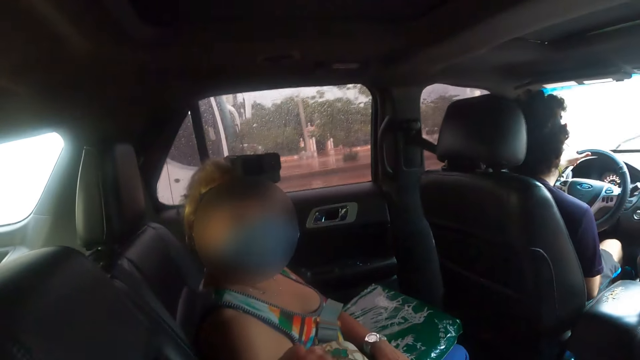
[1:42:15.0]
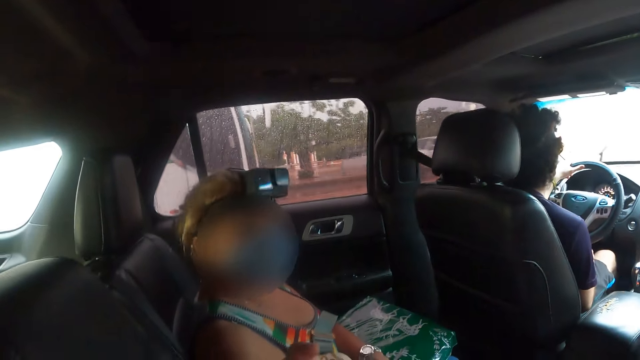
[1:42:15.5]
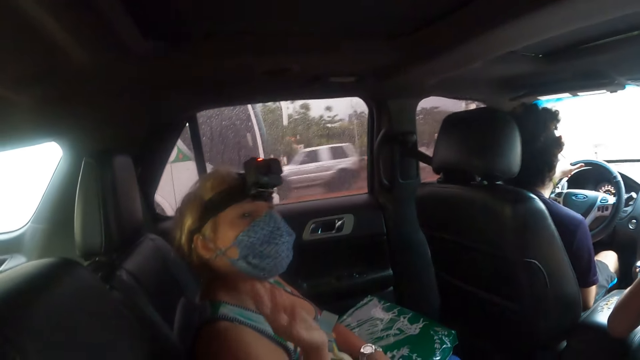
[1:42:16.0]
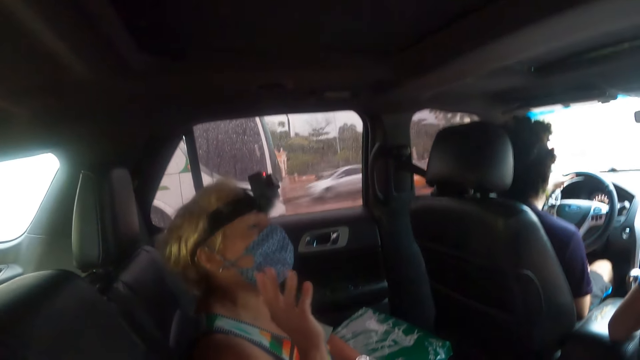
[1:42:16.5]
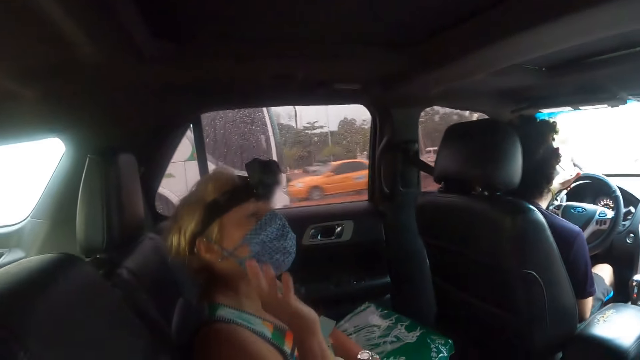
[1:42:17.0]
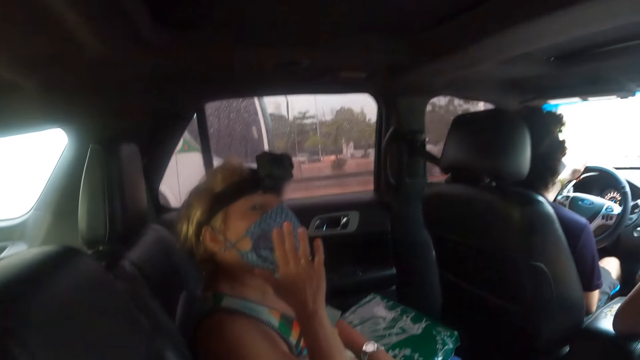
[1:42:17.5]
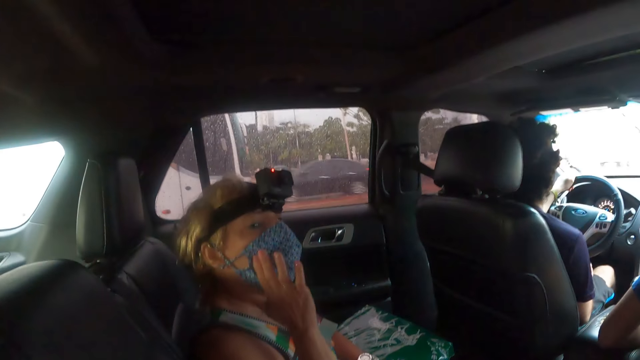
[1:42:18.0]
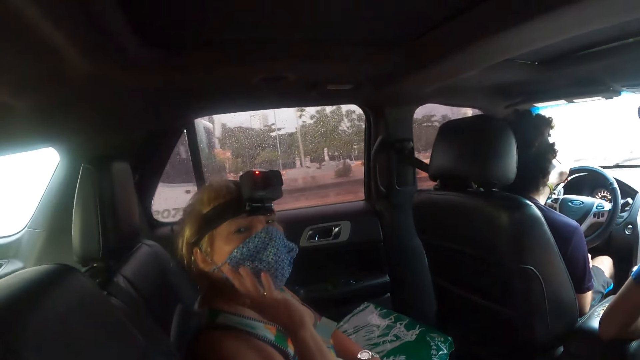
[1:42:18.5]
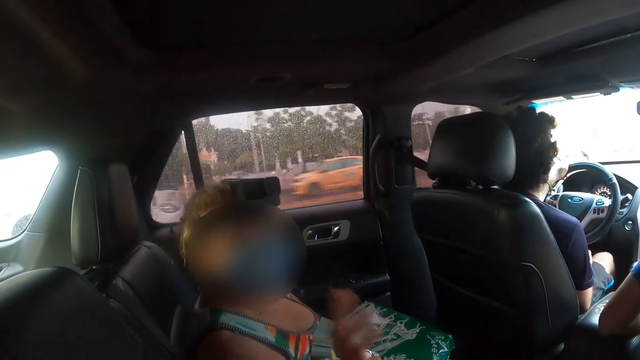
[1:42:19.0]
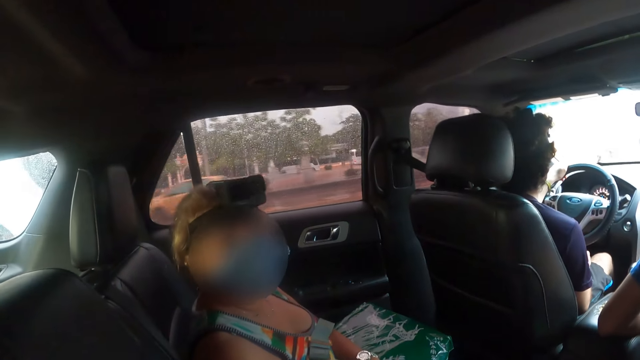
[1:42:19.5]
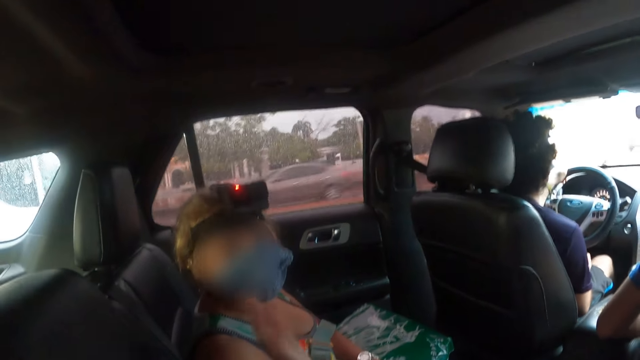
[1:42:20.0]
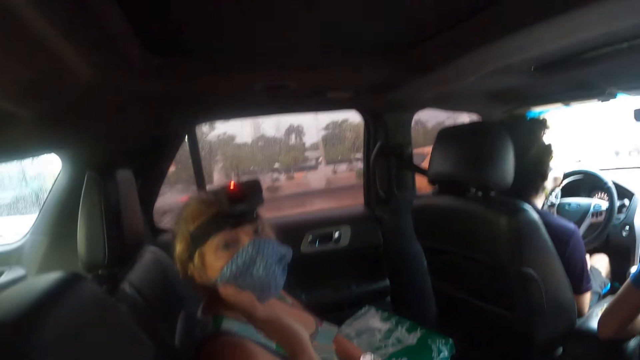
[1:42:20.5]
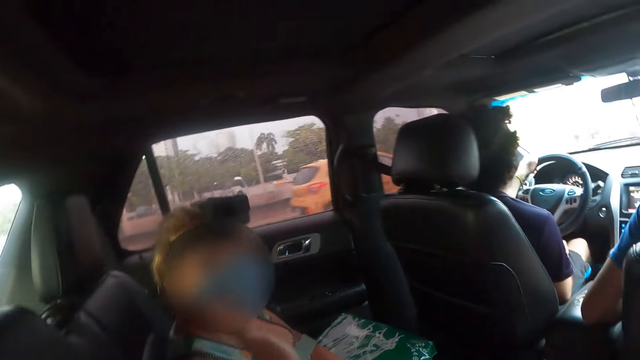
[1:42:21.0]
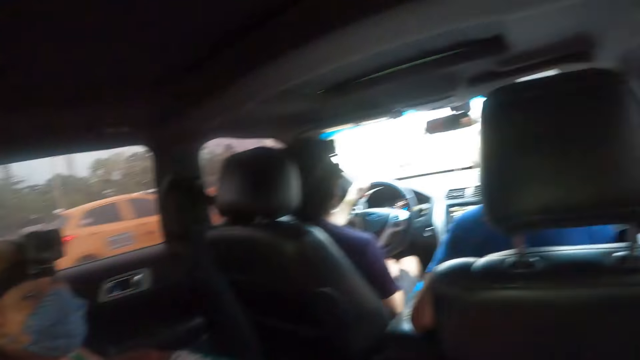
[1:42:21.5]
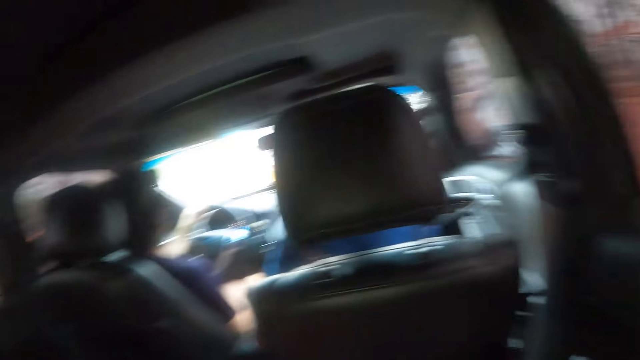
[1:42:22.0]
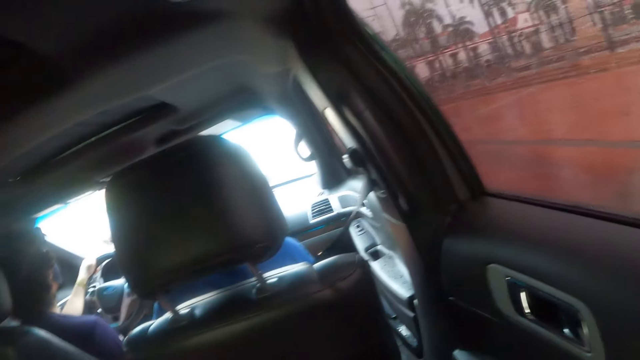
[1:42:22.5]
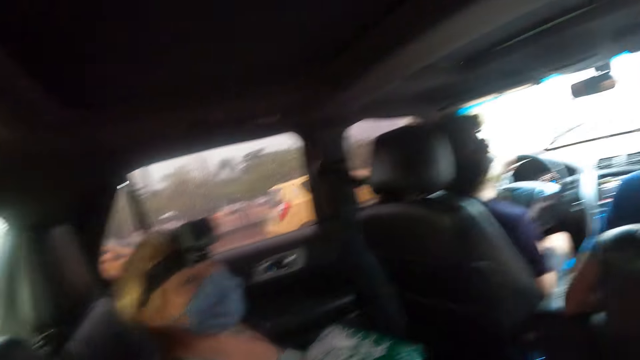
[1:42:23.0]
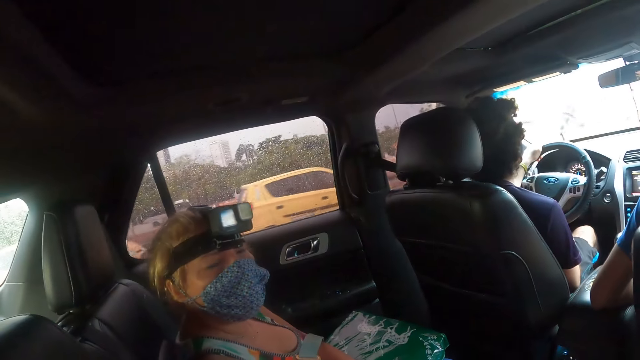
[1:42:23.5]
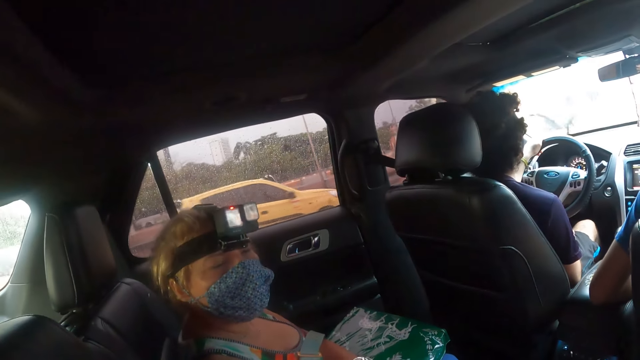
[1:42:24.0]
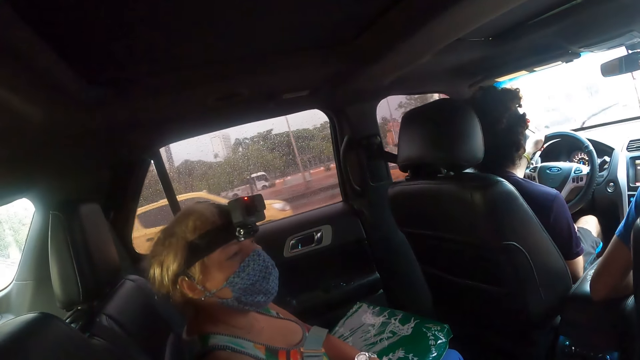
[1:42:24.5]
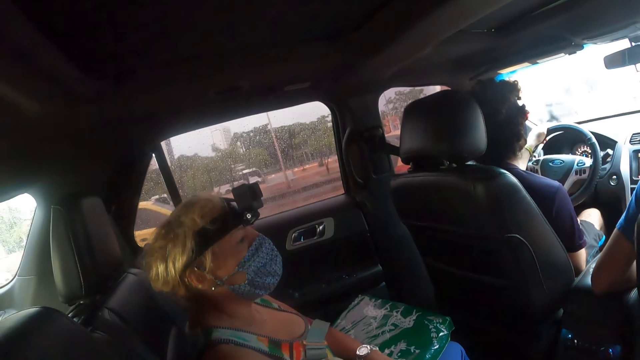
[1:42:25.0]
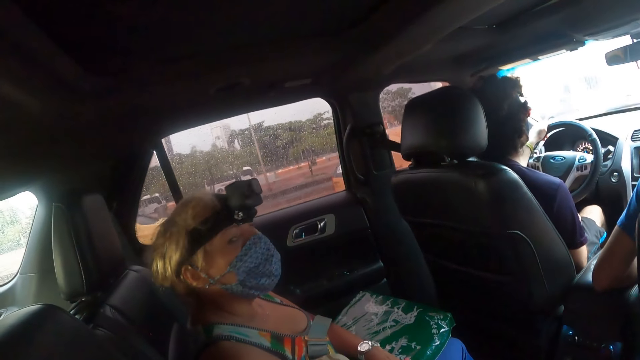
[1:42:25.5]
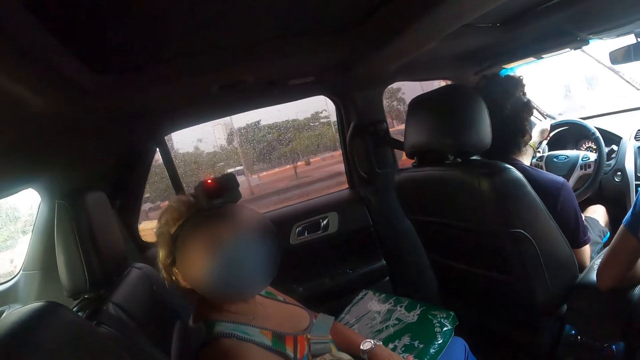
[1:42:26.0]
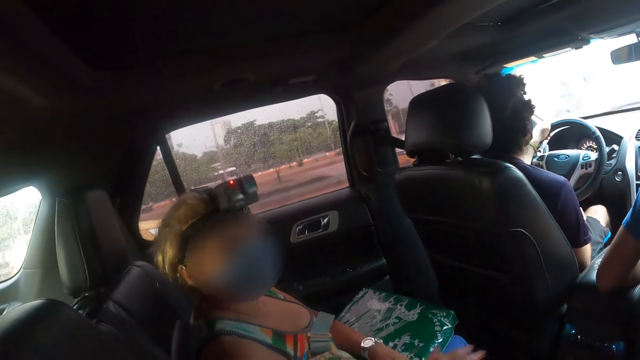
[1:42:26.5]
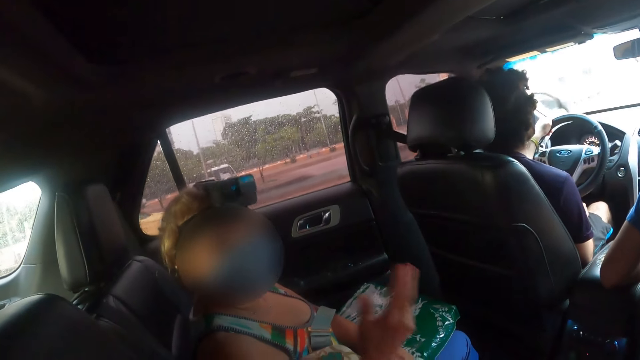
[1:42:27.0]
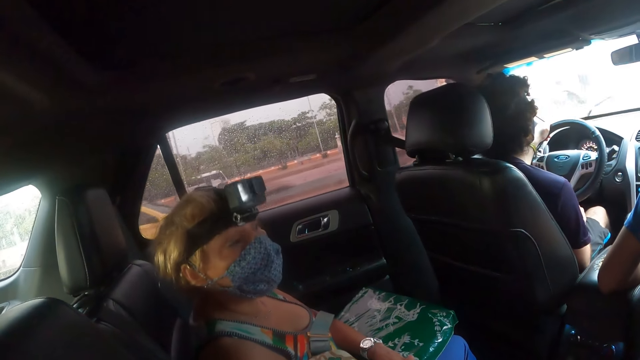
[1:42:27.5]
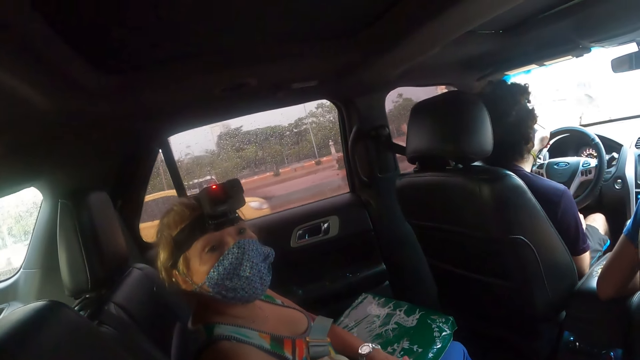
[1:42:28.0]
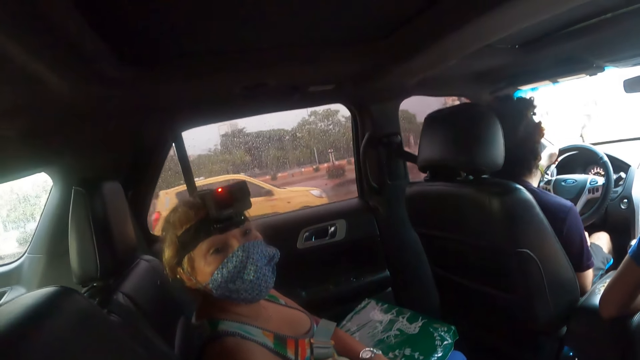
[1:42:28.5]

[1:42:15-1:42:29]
The camera wearer lifts up the hand. A woman talks to the camera wearer. The camera wearer looks around. A man drives the car. The camera wearer looks at the woman. The woman talks to the camera wearer.

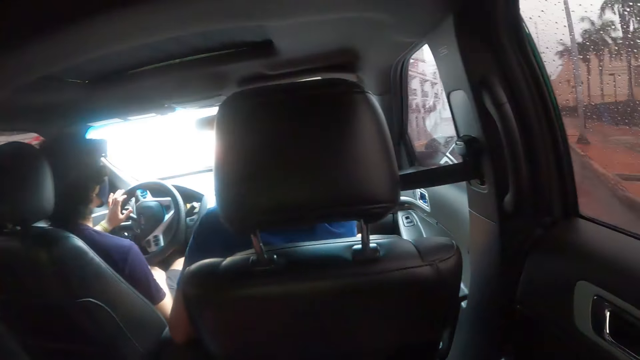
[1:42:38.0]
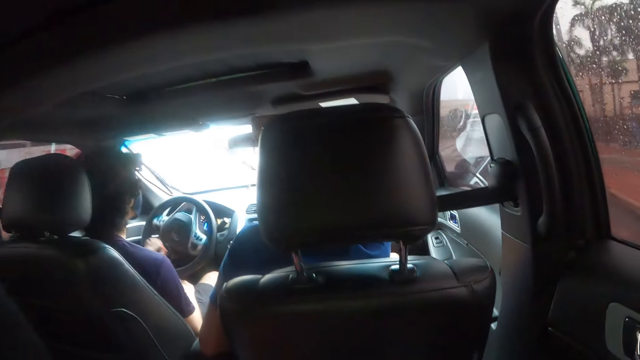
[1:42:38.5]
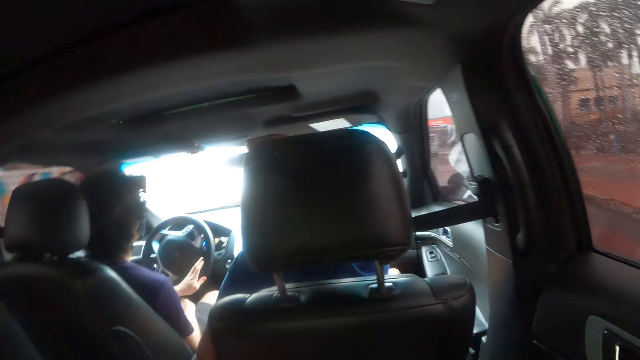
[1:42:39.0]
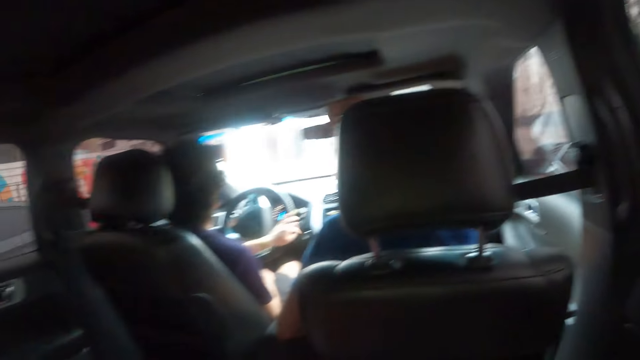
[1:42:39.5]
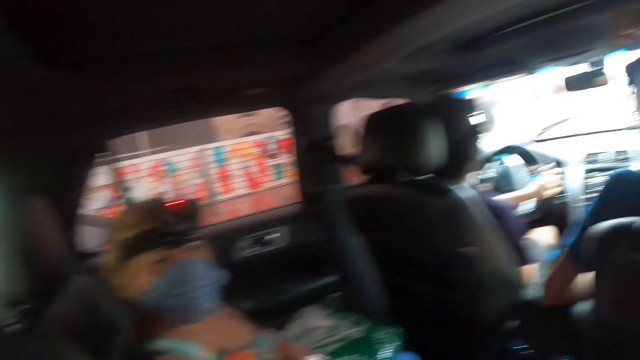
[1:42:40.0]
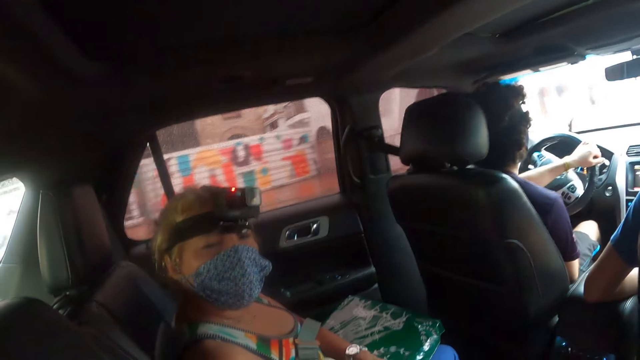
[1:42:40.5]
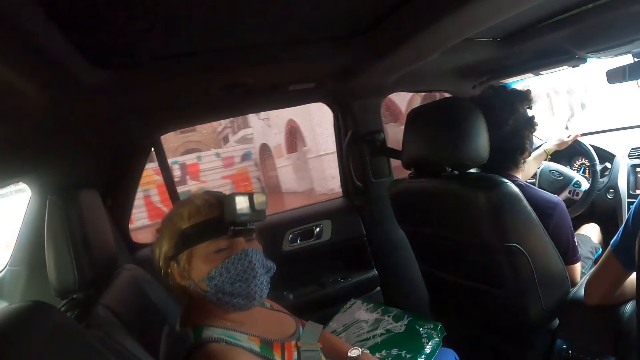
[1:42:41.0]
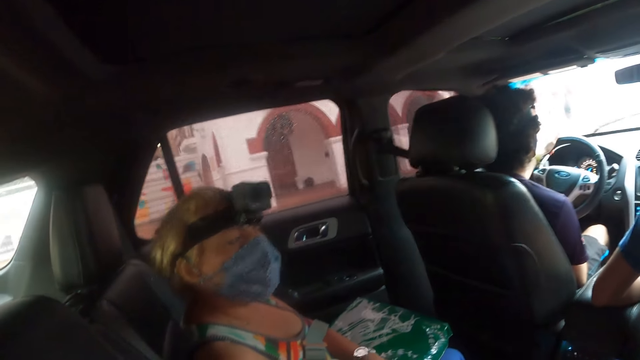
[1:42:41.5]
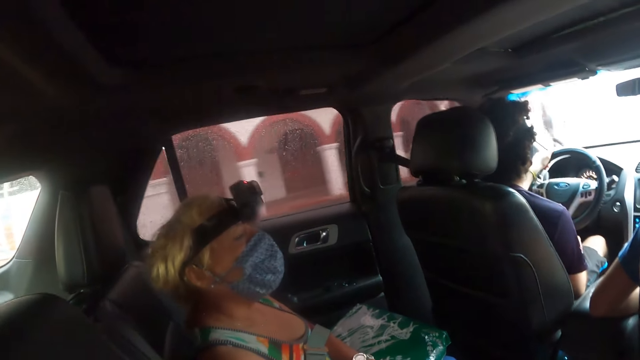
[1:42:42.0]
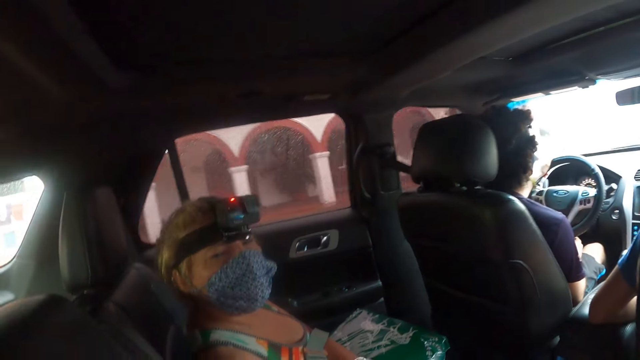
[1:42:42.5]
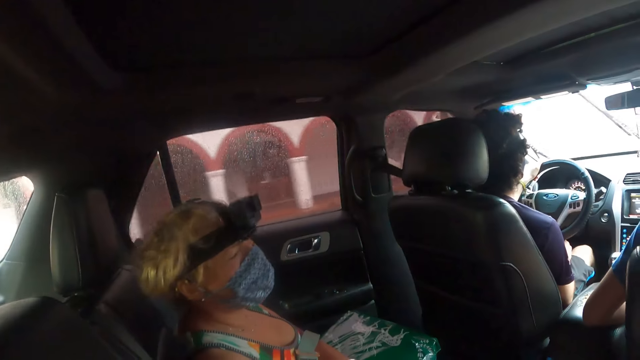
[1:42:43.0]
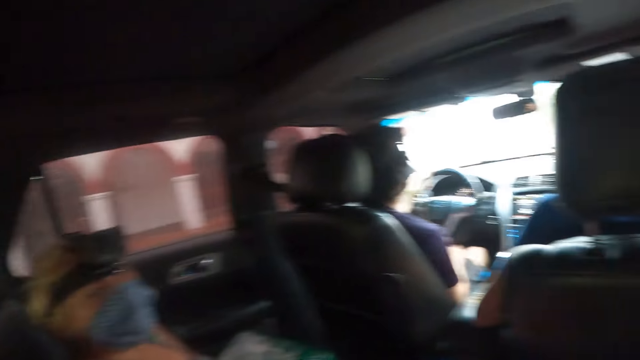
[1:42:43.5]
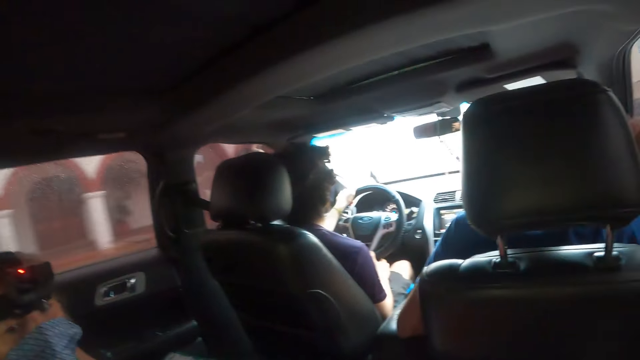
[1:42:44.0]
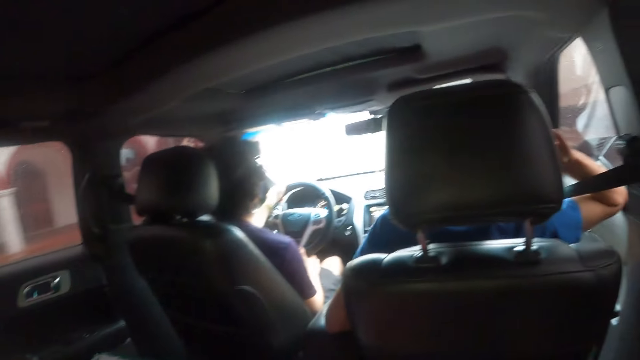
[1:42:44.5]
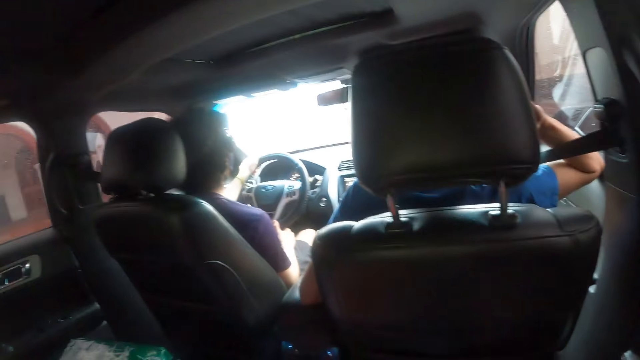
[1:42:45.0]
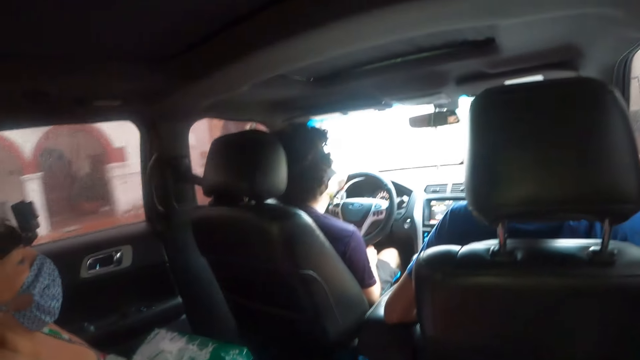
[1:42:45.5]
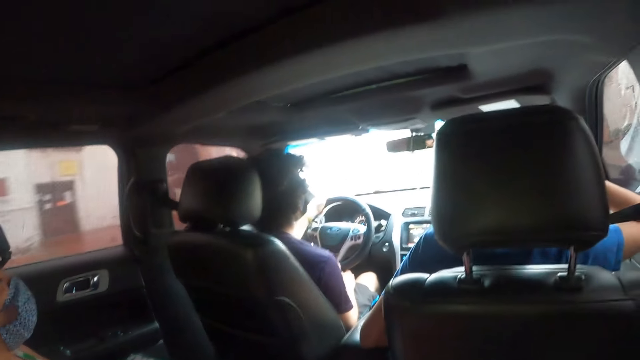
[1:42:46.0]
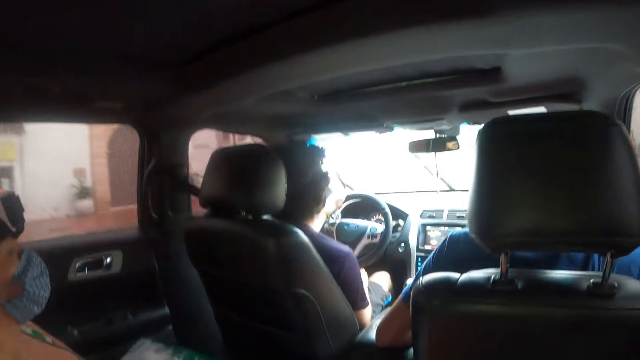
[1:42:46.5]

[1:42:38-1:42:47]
The camera wearer looks around. A man drives the car. The camera wearer looks at a woman. The woman talks to the camera wearer. The man drives the car.
